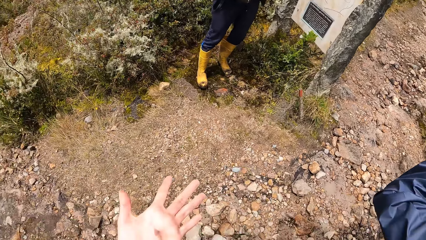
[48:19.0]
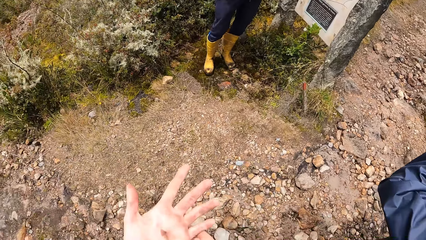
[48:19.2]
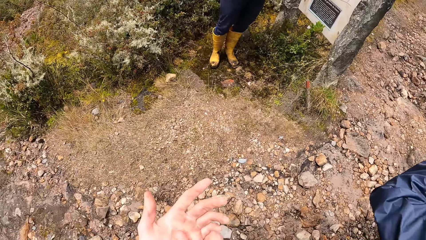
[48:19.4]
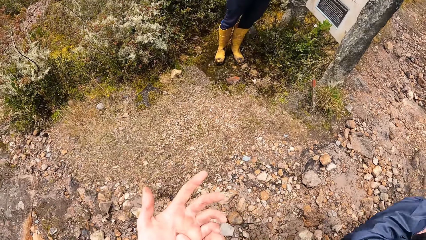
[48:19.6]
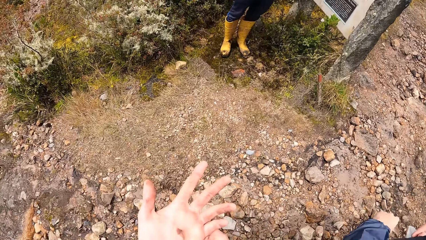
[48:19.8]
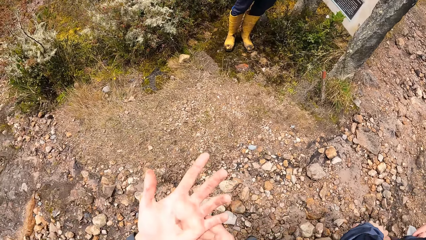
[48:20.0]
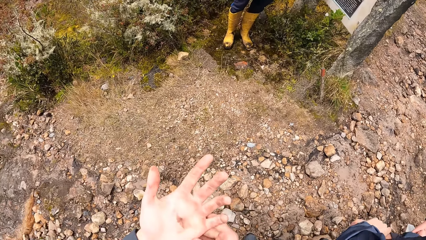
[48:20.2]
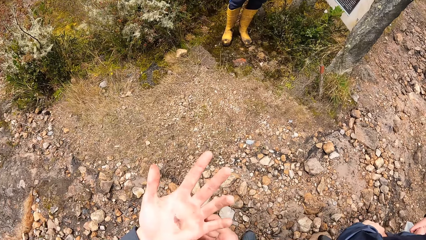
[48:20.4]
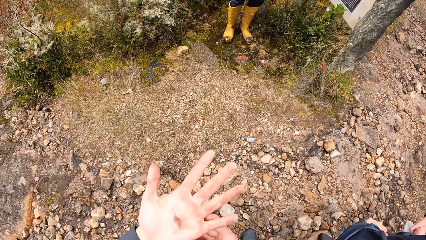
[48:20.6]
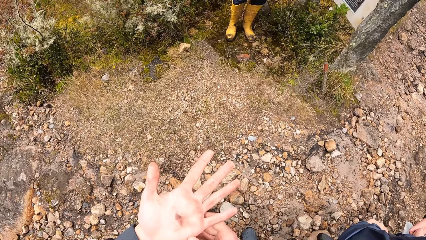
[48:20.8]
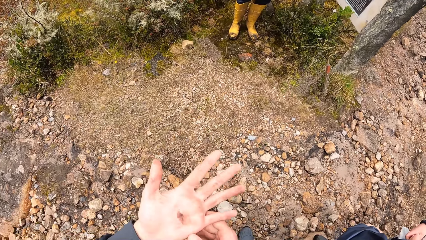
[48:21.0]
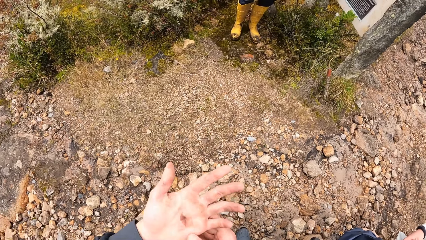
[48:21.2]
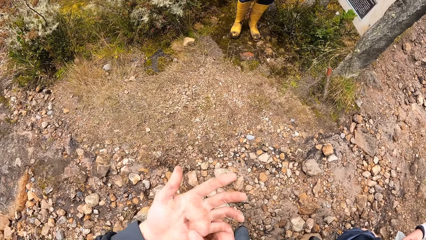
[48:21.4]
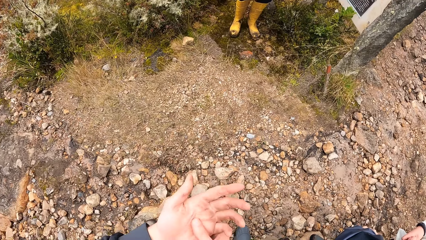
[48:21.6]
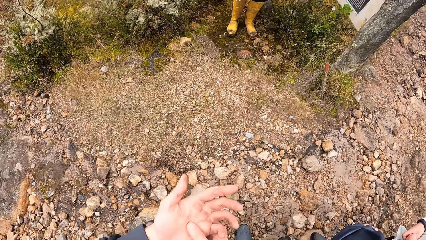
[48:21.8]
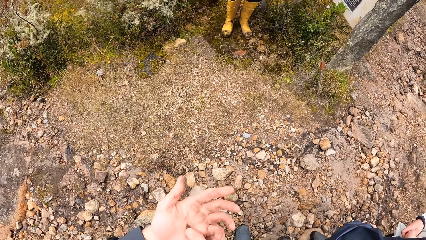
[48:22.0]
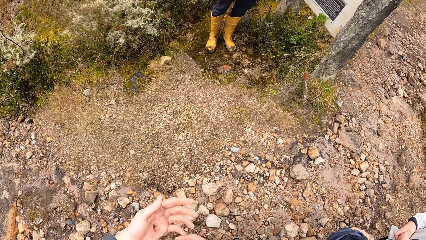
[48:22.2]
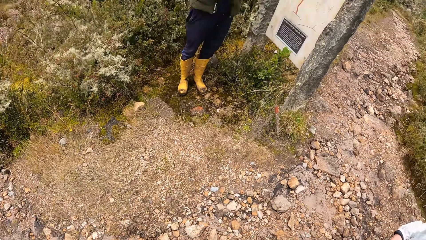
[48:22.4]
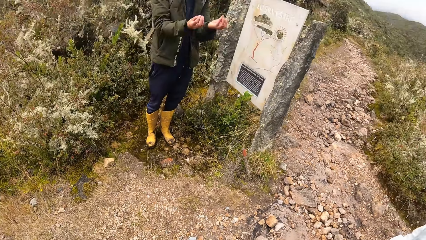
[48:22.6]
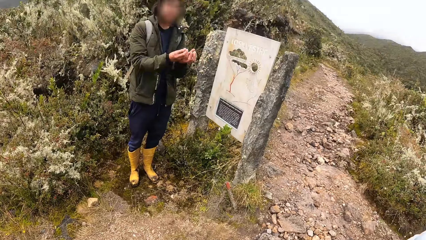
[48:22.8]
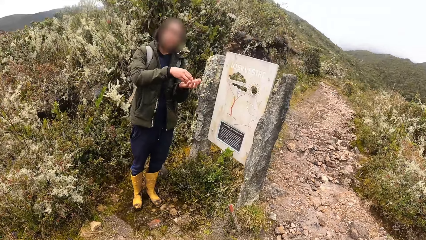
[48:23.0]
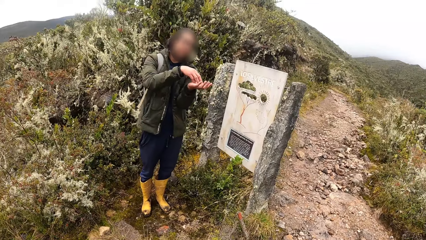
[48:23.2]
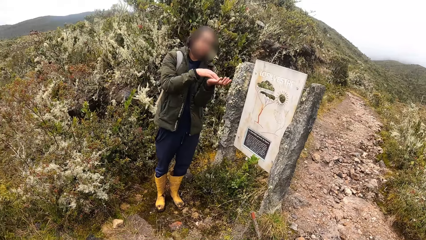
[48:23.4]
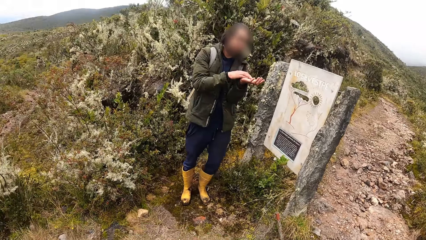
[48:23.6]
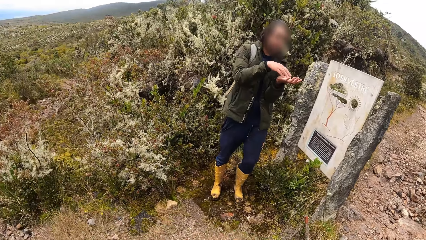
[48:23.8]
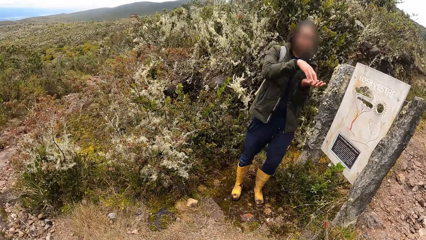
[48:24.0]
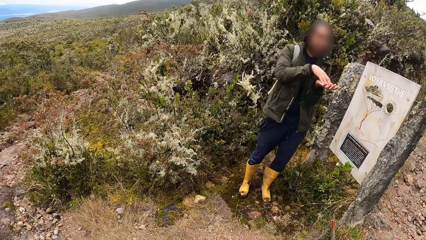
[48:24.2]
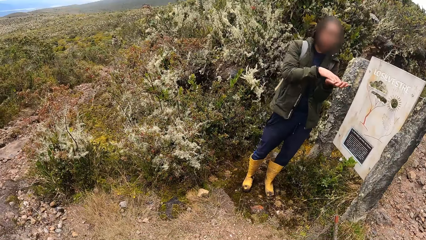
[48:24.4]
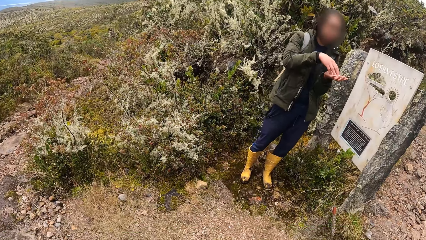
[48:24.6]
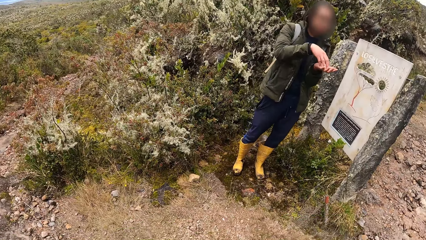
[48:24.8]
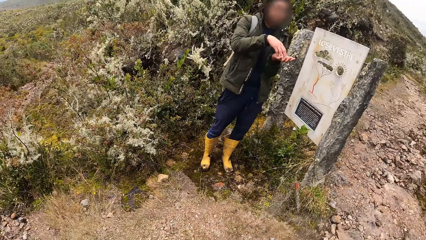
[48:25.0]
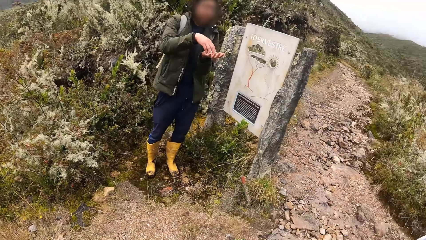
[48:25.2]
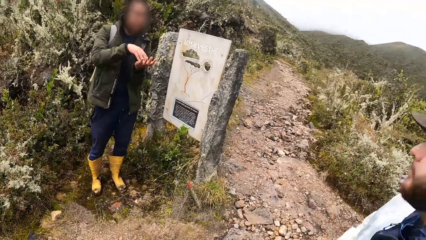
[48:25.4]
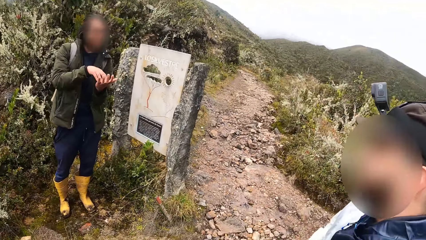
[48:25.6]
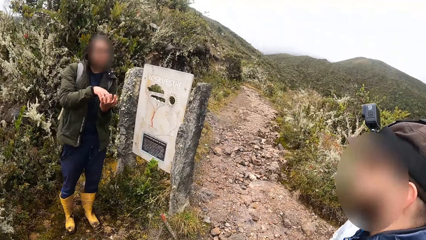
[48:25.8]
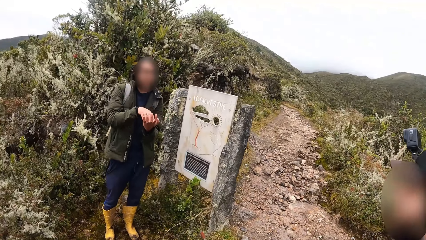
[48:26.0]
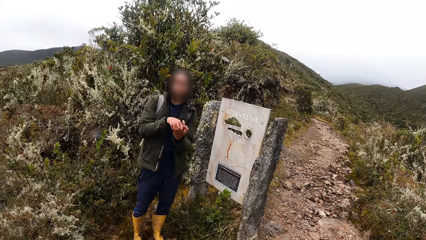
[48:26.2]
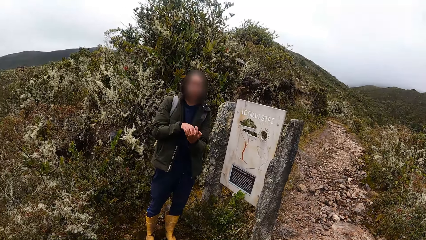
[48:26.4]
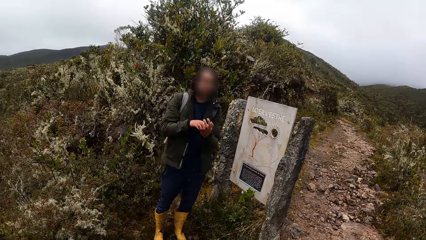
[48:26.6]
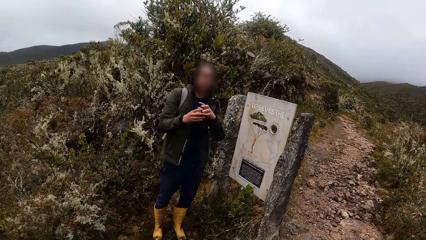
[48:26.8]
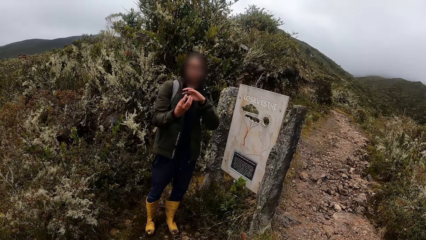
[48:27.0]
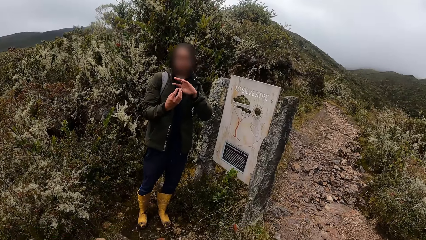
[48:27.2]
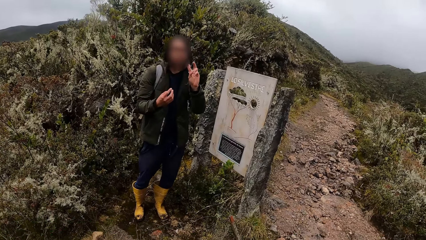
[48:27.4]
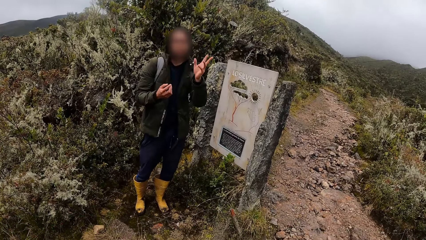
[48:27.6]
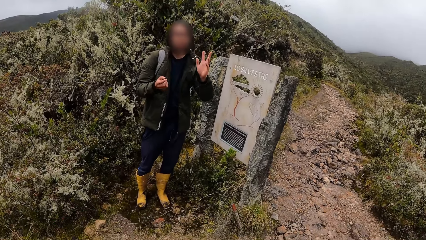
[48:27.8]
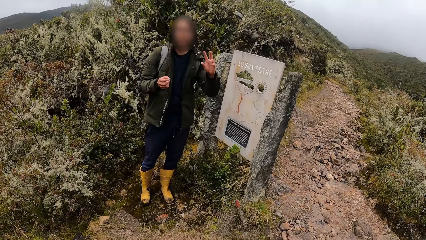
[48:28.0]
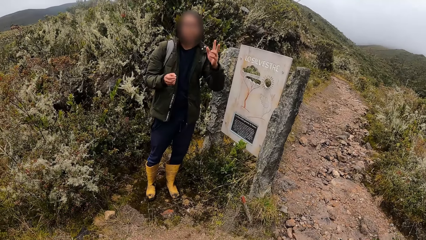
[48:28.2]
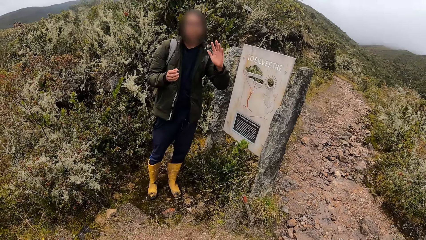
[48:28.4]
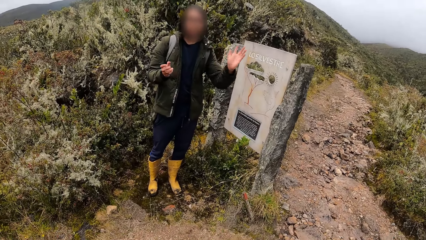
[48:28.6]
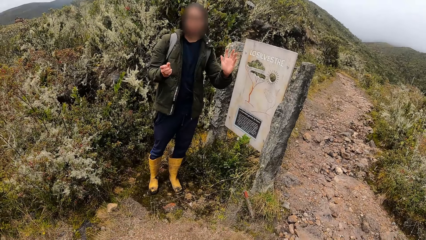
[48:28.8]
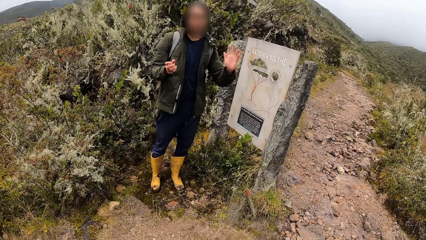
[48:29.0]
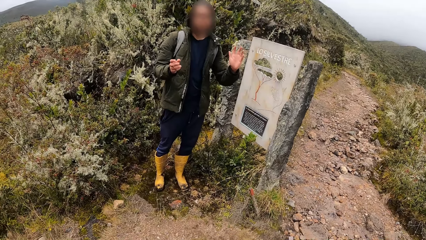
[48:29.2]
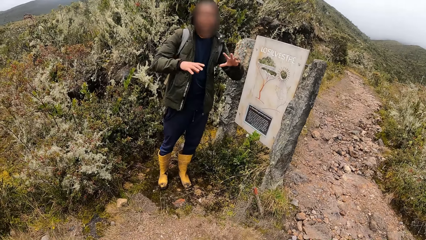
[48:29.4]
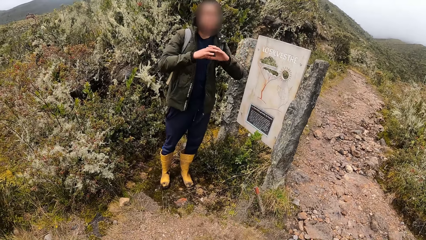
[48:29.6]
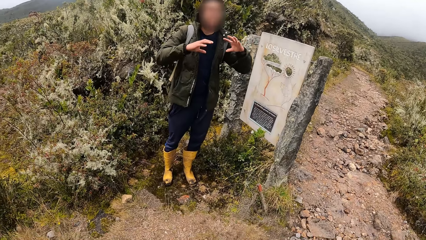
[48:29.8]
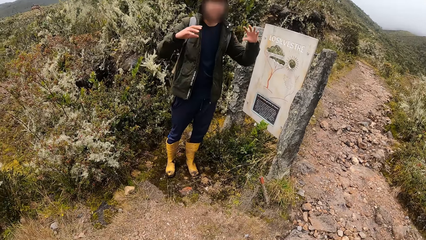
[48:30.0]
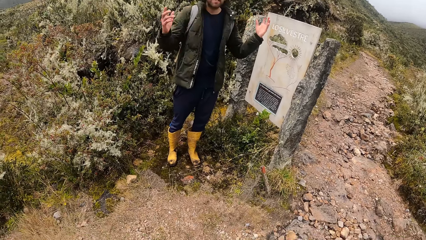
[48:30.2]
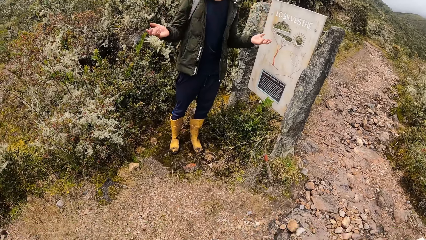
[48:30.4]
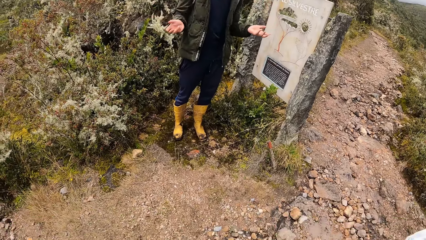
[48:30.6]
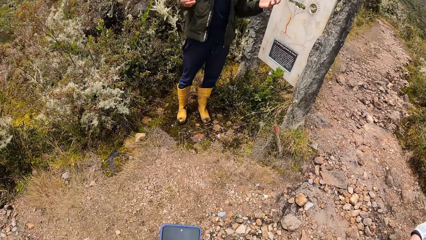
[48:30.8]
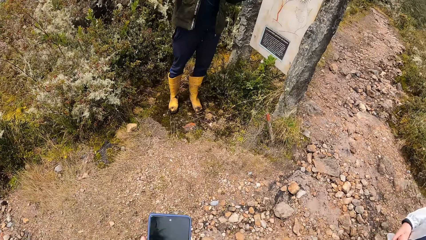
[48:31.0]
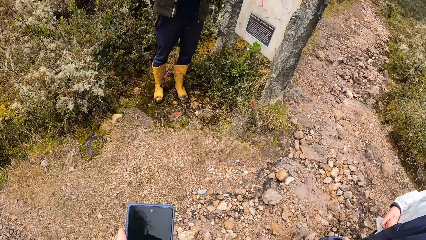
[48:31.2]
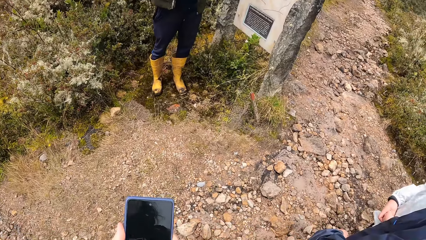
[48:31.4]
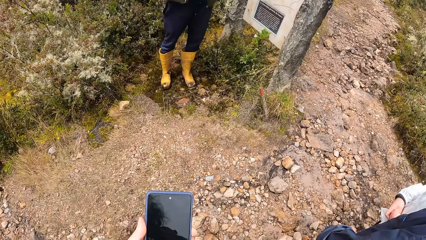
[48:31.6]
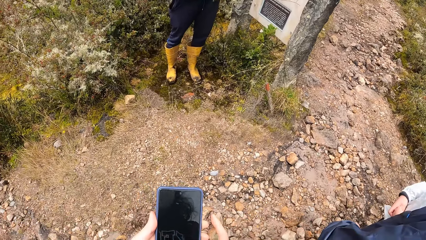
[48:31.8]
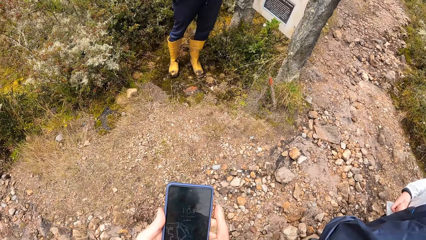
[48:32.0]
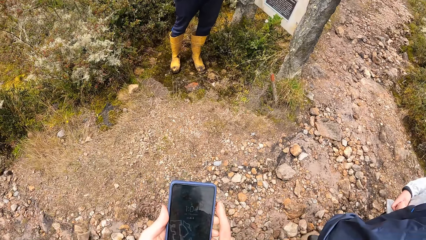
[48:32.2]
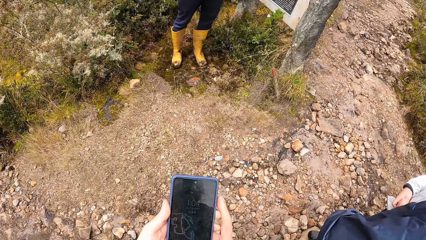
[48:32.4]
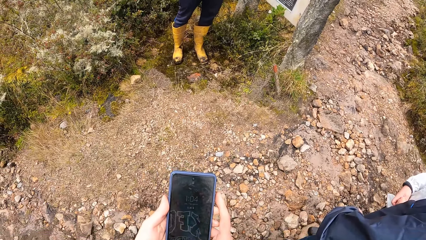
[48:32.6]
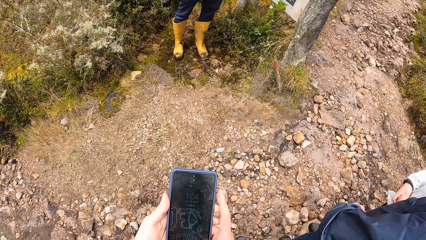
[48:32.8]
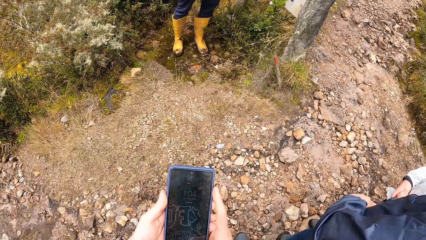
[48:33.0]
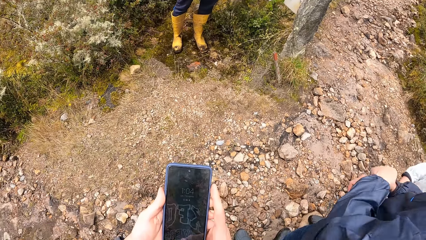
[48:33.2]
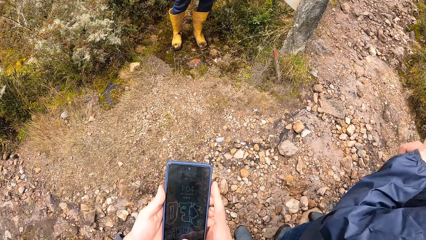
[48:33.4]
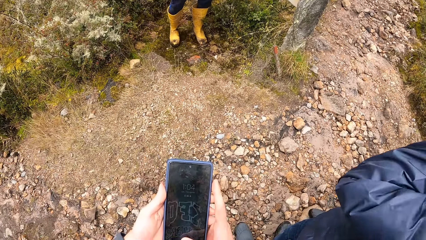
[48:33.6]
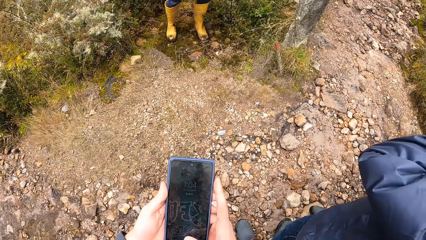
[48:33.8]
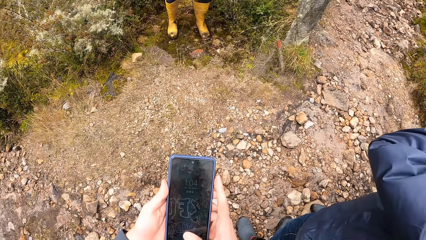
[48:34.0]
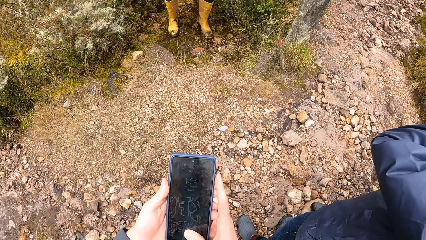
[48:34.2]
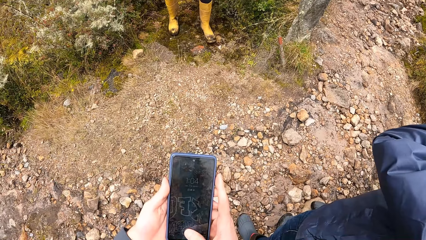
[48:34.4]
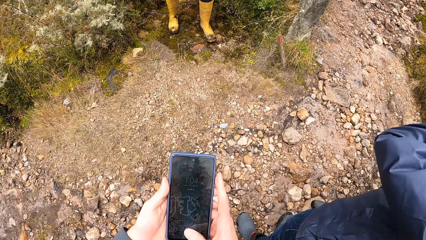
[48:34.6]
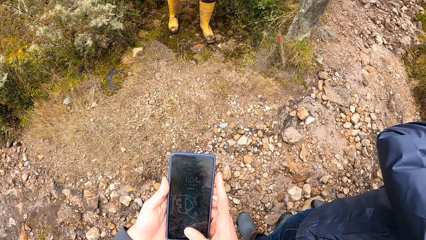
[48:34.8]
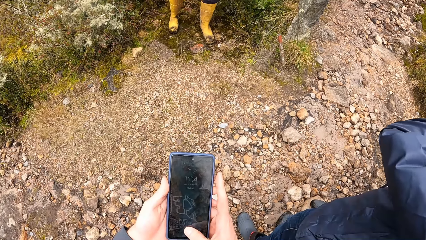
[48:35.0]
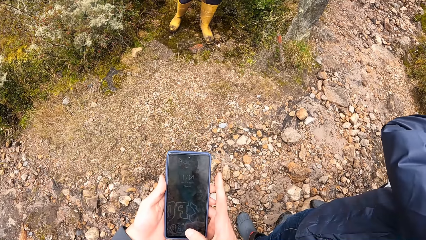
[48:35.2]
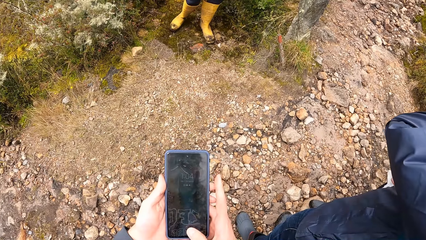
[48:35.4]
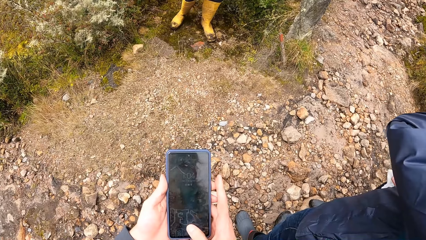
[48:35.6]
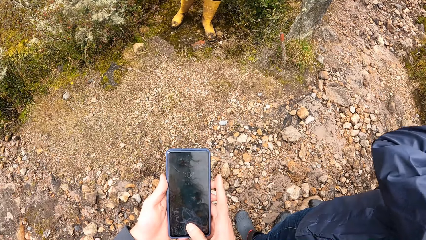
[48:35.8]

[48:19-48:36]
The camera wearer looks round. He holds a phone with both hands. He operates the phone in his hands.
